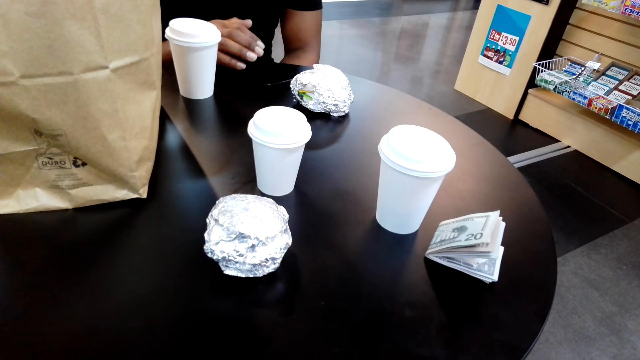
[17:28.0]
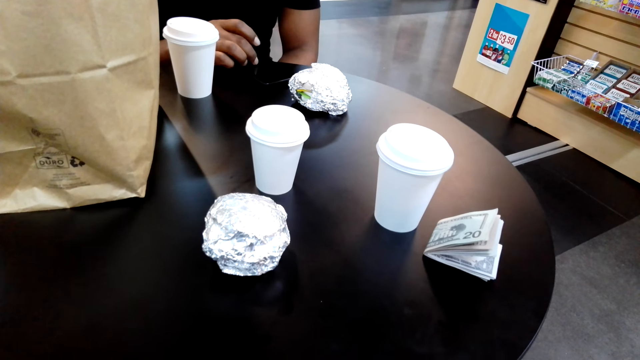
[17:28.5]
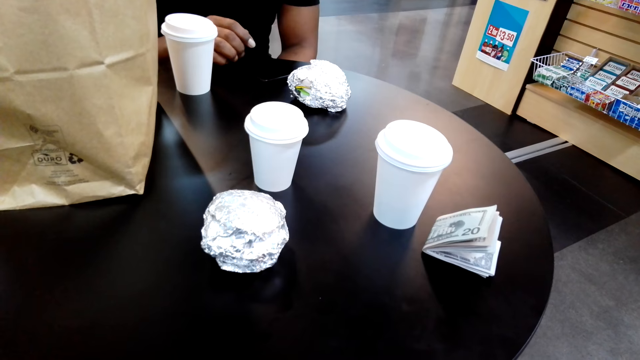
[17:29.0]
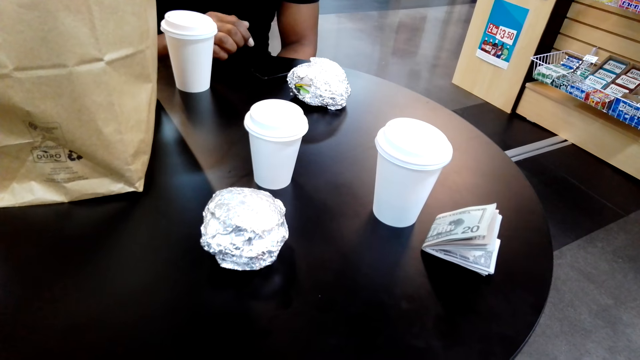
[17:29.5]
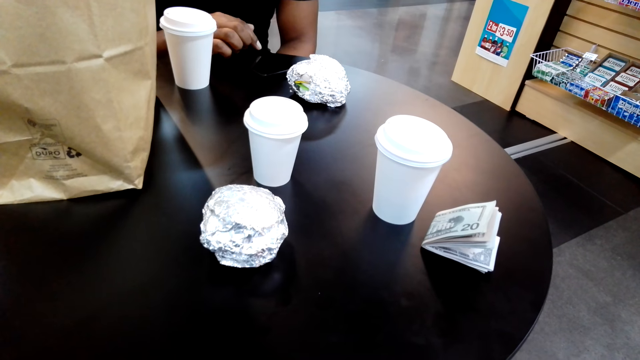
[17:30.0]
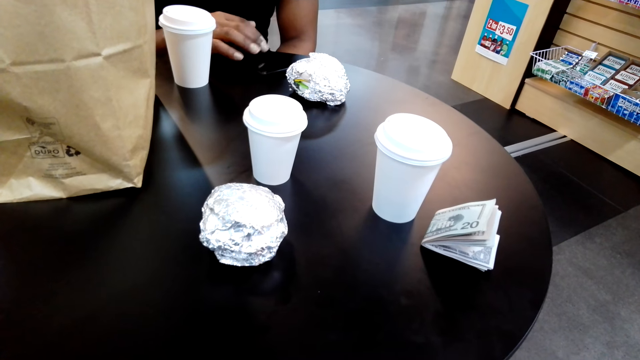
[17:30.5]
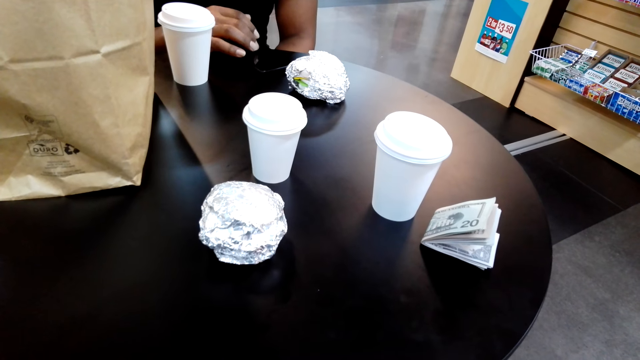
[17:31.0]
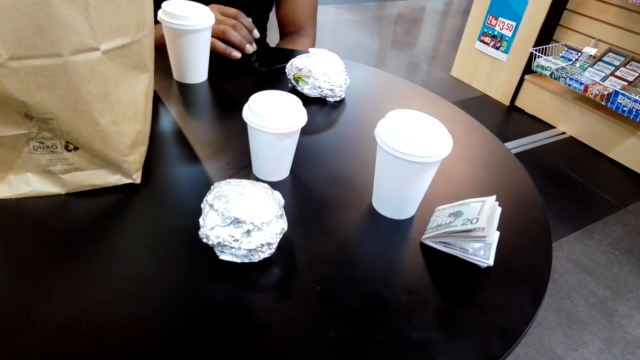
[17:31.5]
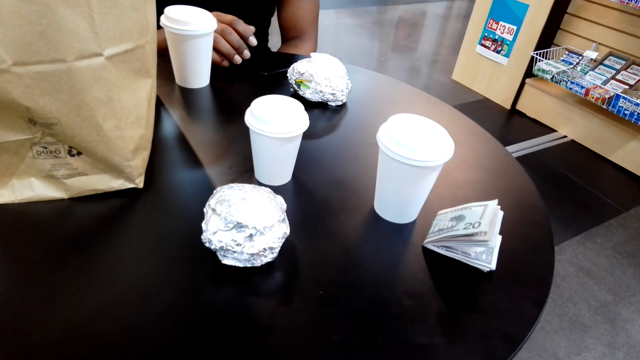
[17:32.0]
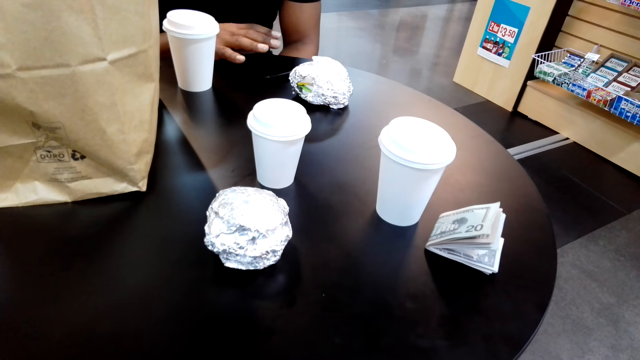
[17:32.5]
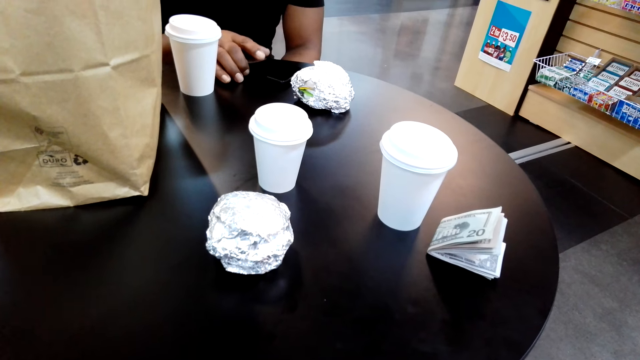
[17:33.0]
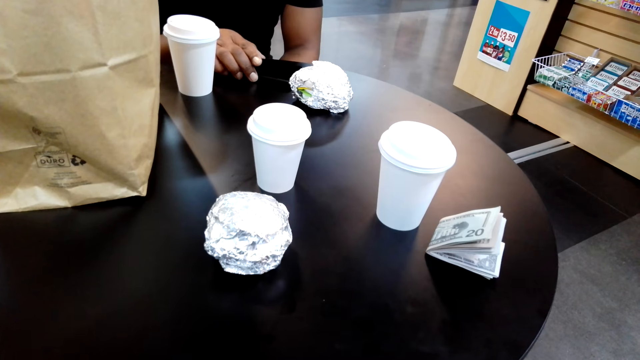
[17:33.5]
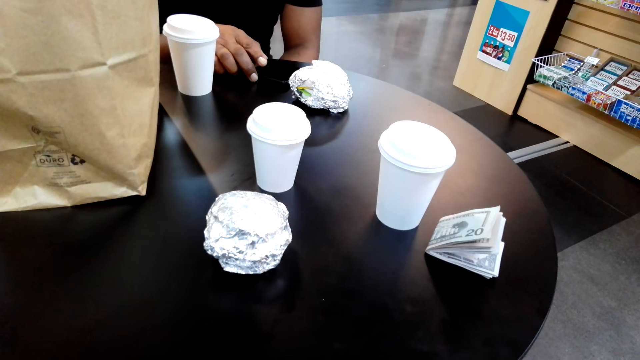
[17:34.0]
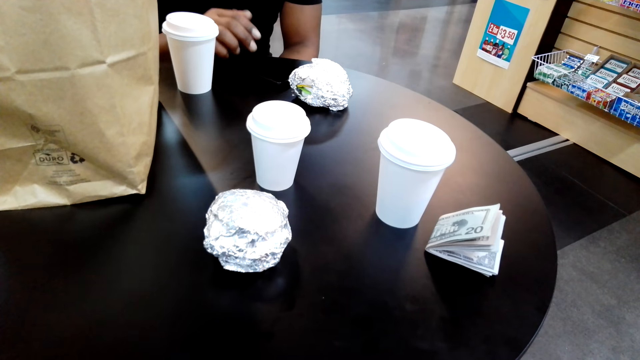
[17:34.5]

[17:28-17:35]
A man operates the phone.

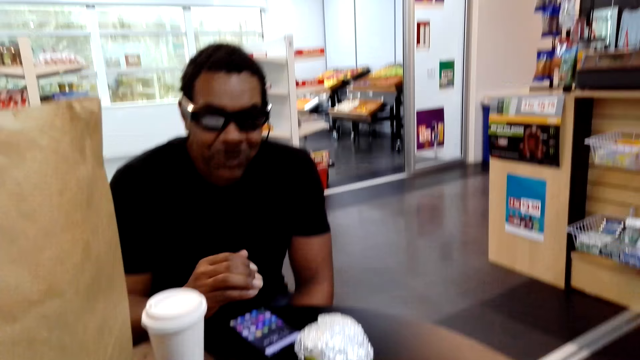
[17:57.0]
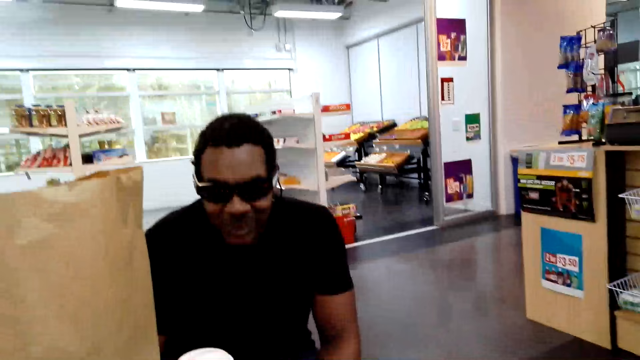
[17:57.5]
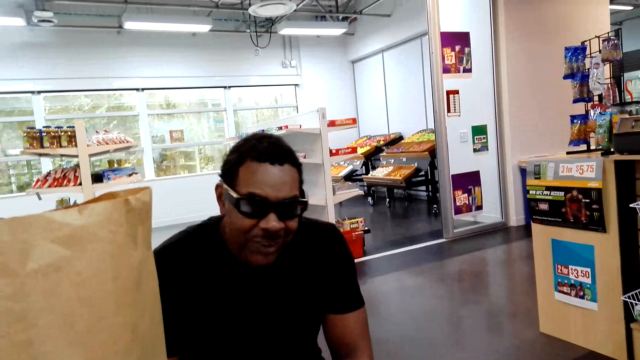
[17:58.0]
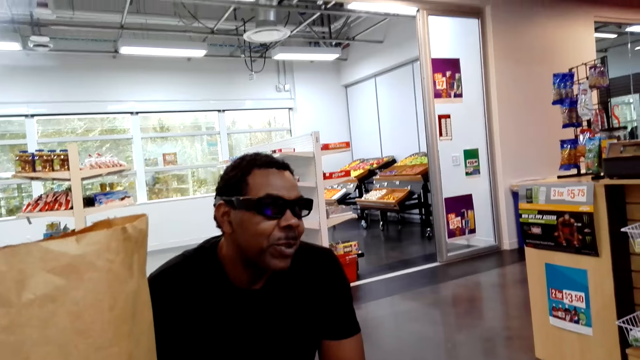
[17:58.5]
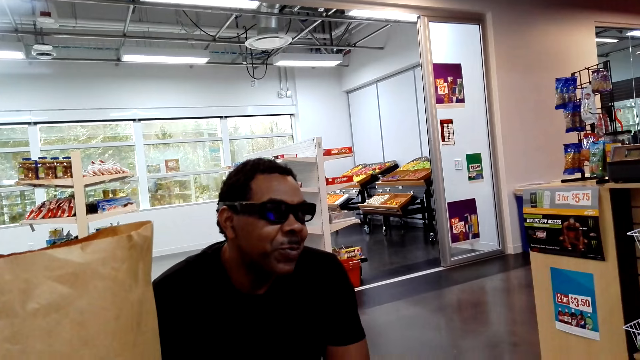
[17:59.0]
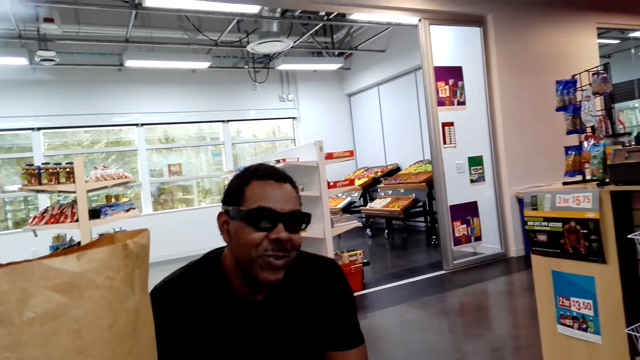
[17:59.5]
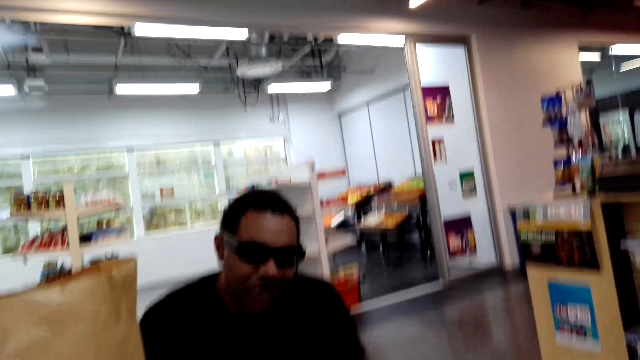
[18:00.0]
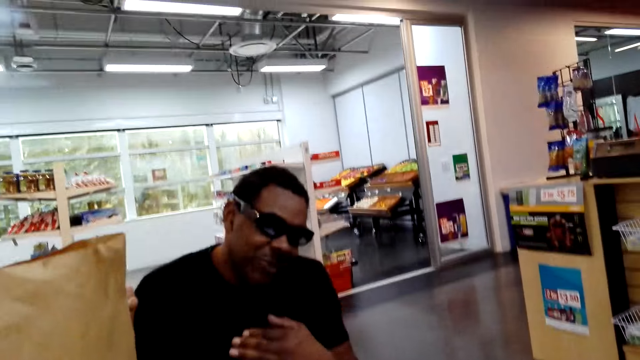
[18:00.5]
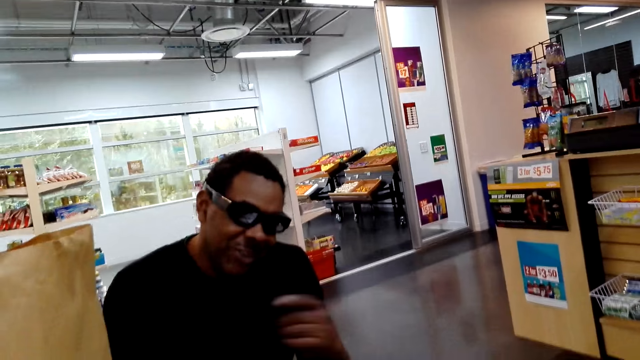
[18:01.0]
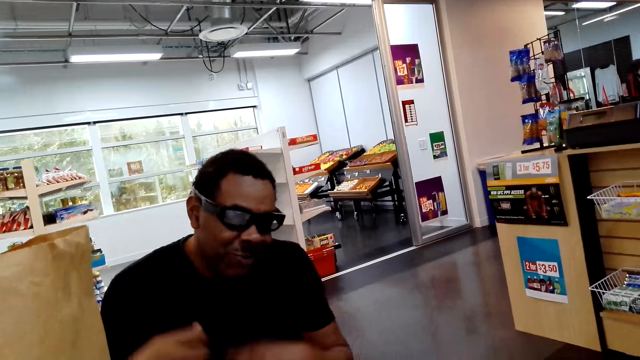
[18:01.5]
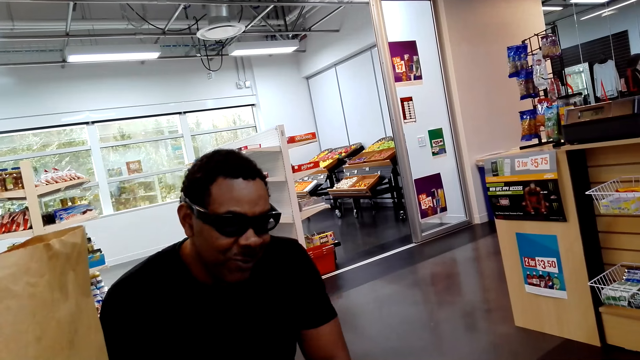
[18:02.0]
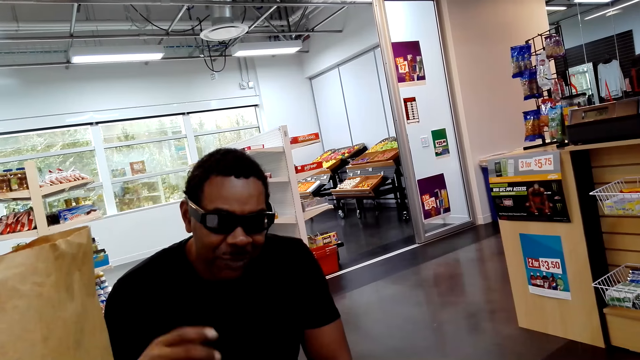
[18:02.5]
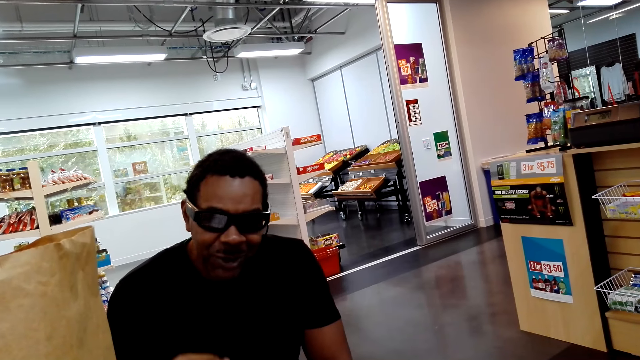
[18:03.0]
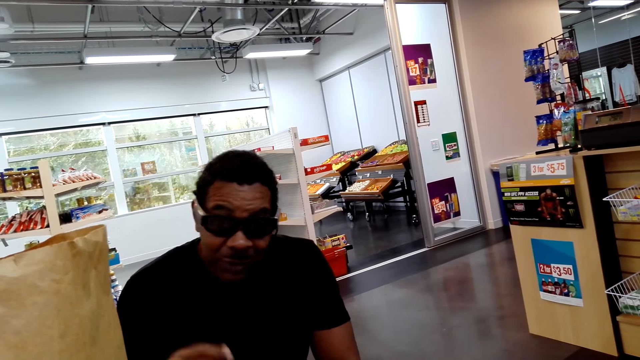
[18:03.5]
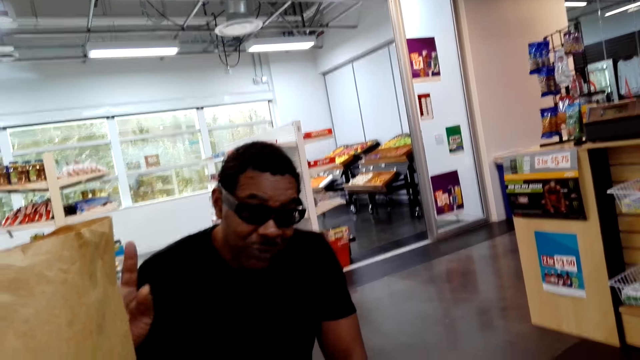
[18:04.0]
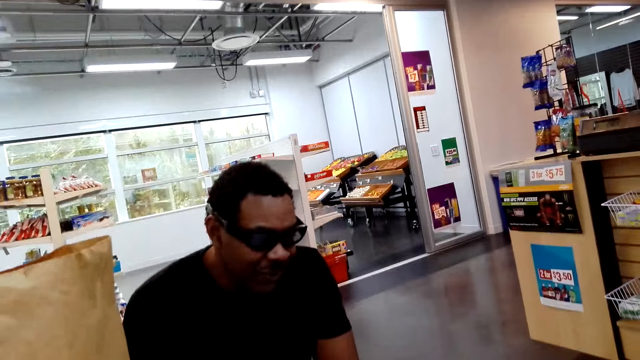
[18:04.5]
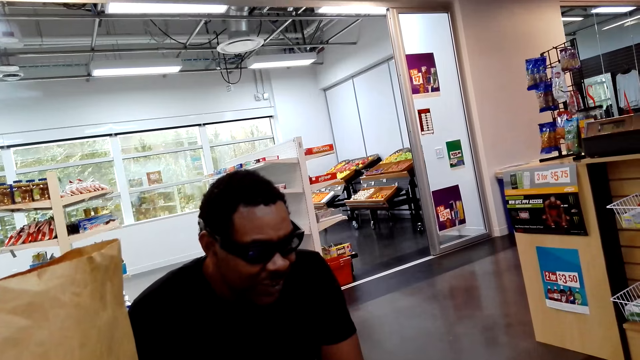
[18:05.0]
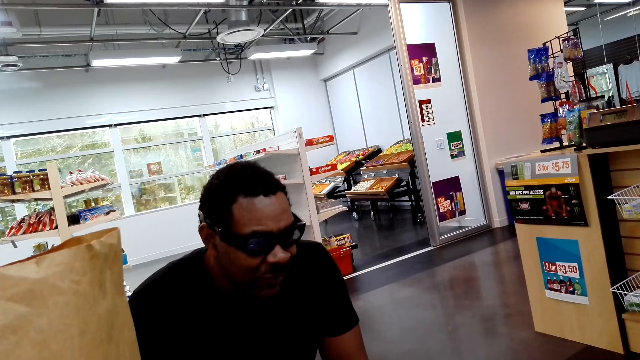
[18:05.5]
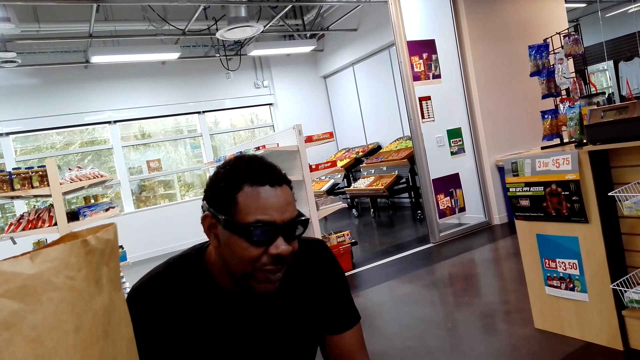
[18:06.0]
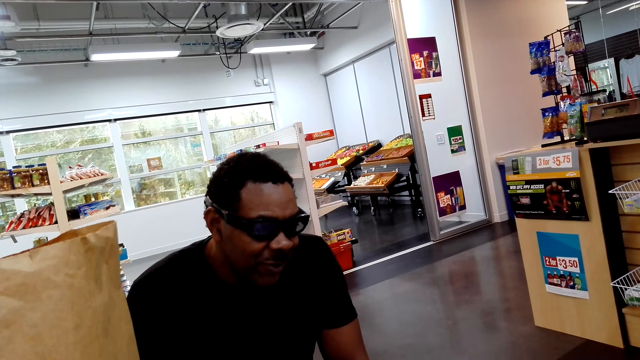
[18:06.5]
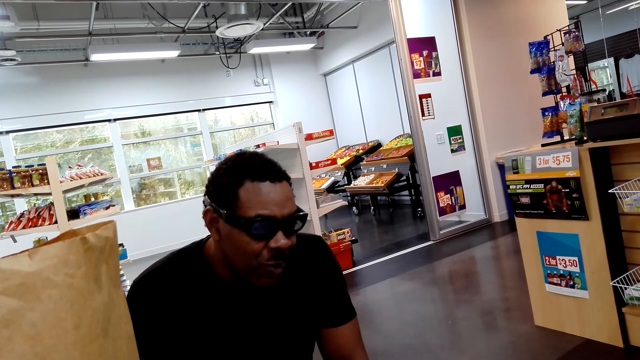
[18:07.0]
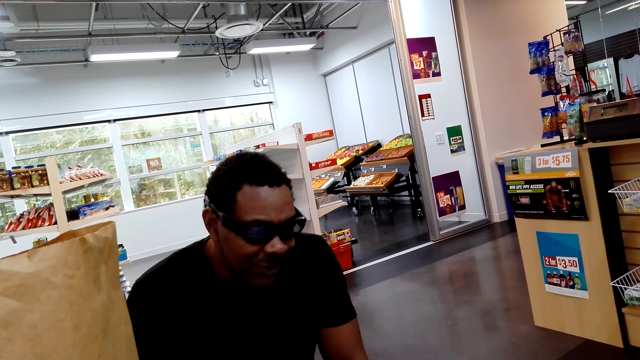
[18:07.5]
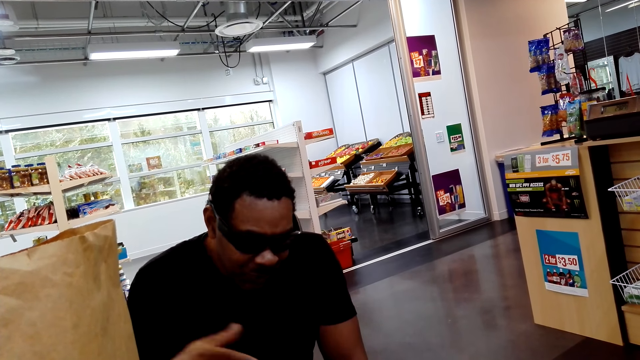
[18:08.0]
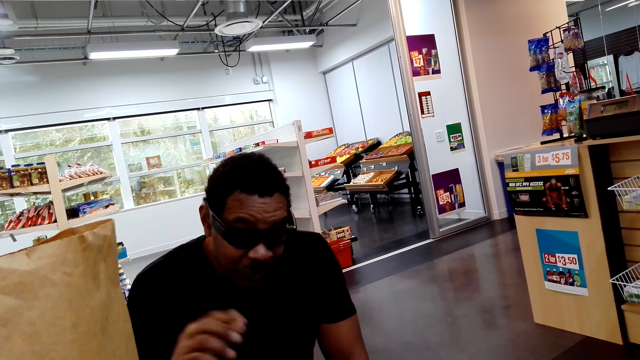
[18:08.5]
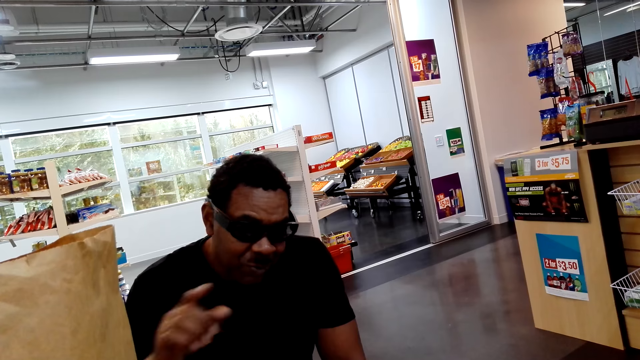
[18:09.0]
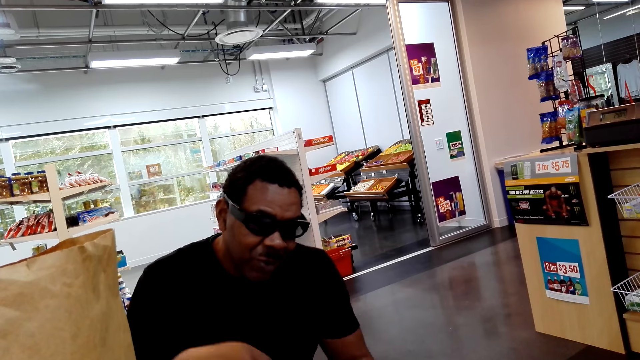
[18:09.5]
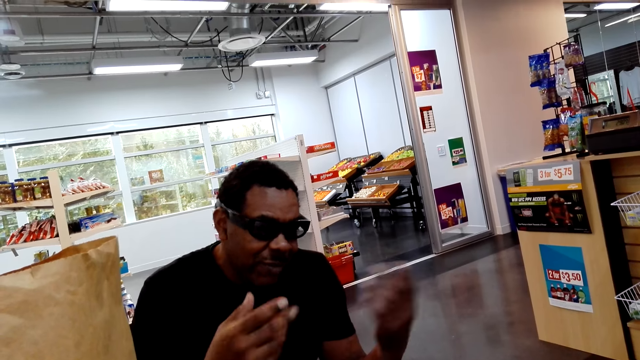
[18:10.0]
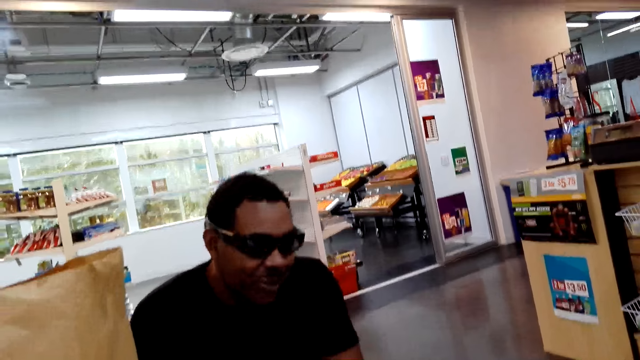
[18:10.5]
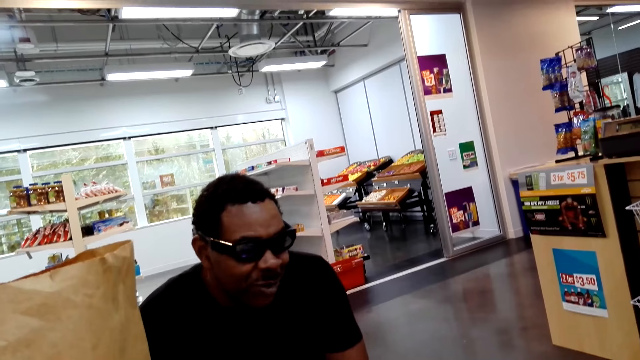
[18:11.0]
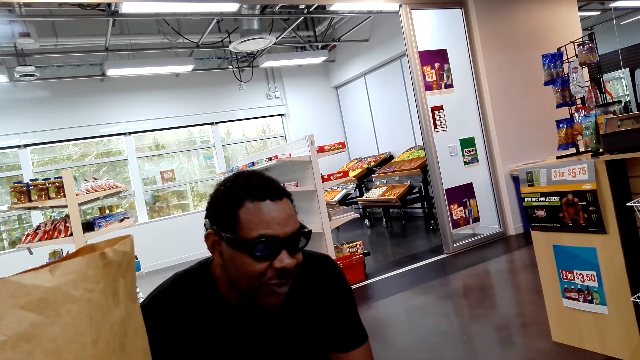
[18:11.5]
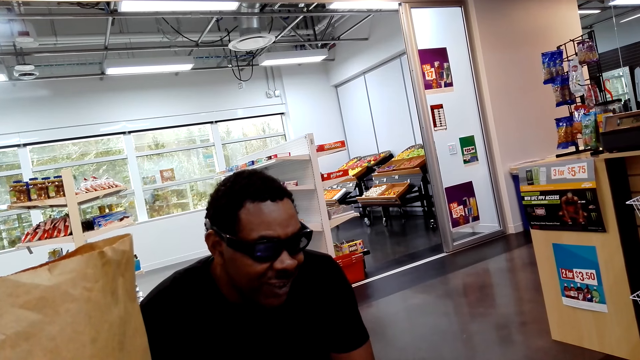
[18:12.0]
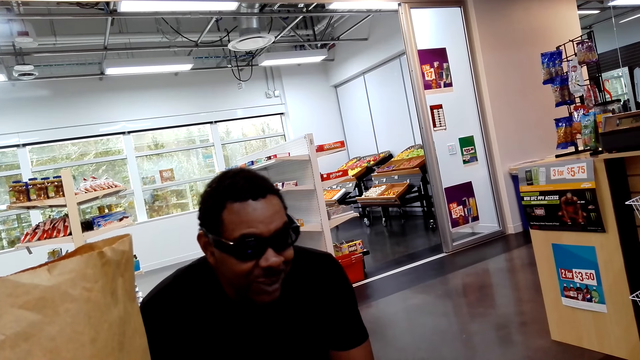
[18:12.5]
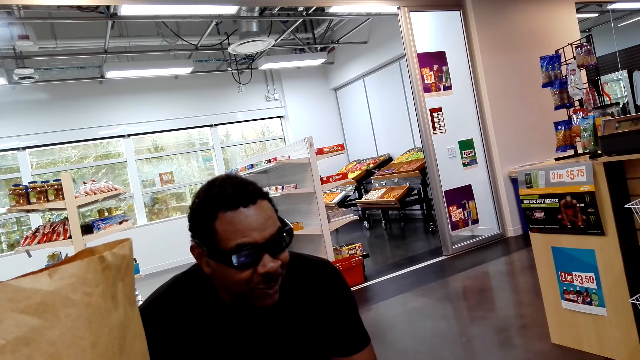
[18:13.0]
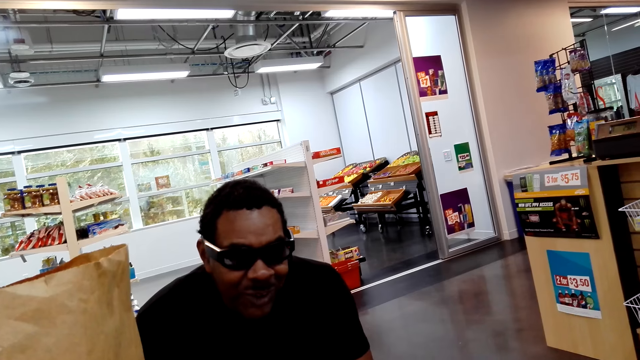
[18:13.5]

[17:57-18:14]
A man talks to the camera wearer.
